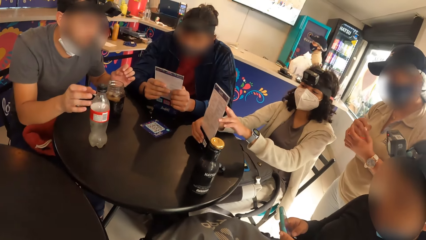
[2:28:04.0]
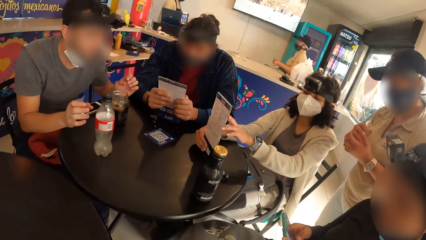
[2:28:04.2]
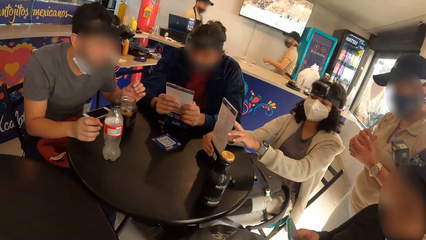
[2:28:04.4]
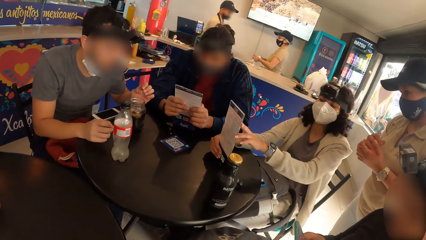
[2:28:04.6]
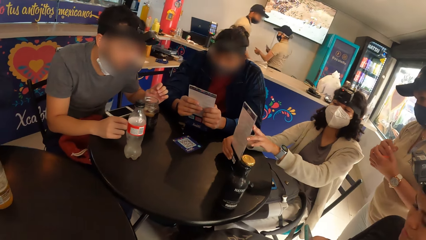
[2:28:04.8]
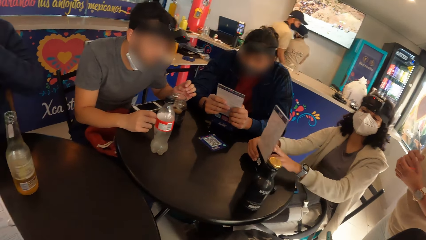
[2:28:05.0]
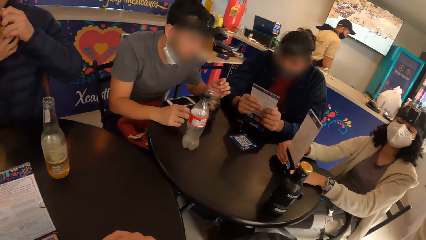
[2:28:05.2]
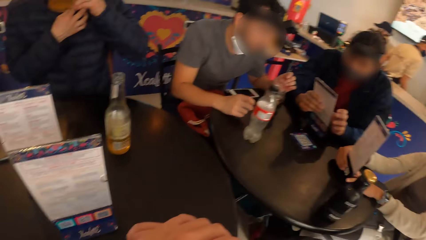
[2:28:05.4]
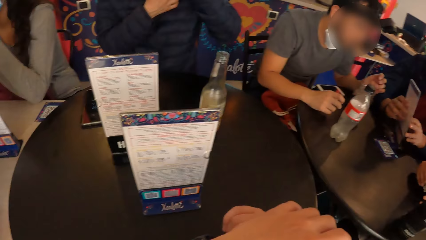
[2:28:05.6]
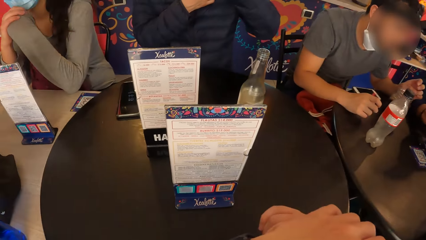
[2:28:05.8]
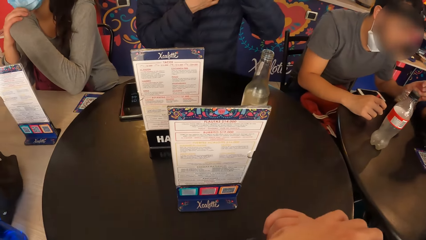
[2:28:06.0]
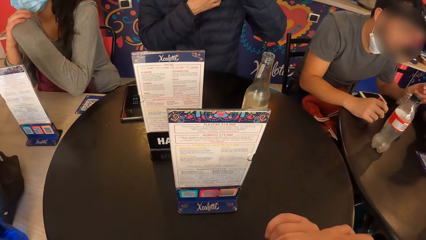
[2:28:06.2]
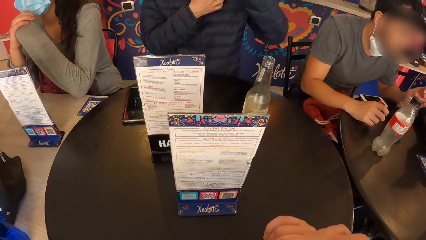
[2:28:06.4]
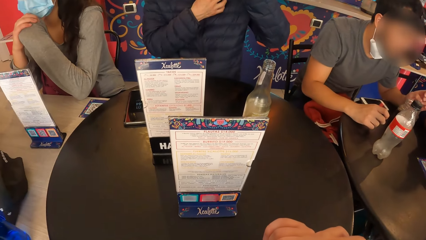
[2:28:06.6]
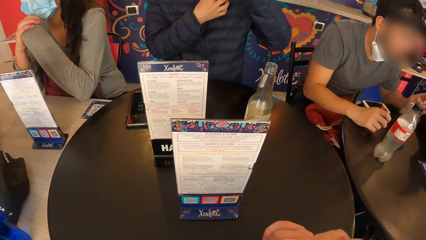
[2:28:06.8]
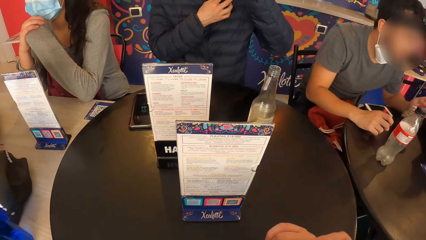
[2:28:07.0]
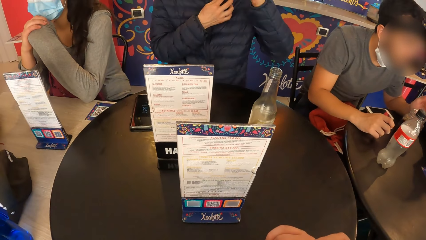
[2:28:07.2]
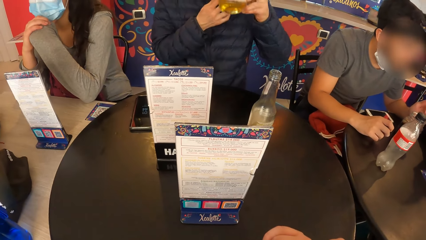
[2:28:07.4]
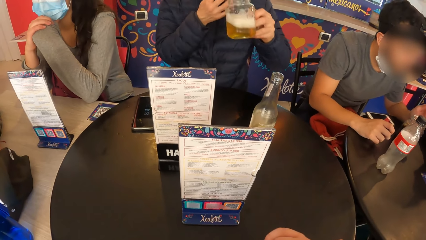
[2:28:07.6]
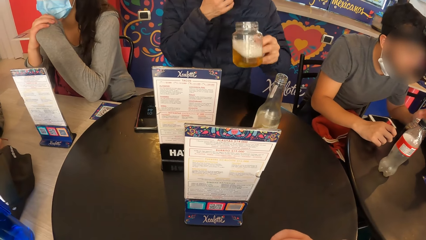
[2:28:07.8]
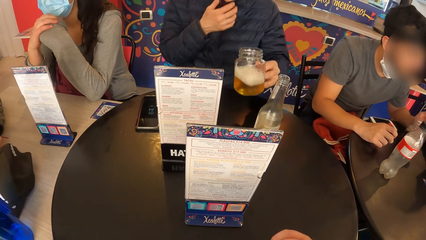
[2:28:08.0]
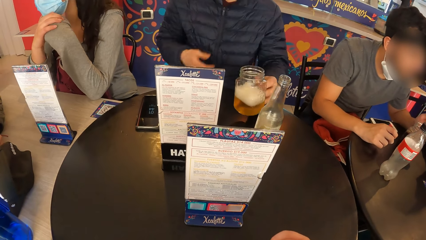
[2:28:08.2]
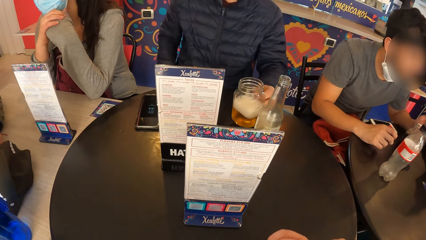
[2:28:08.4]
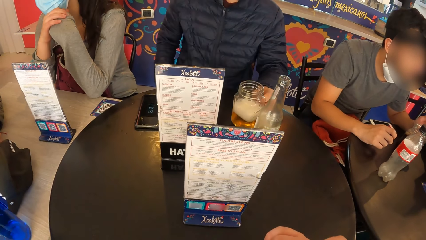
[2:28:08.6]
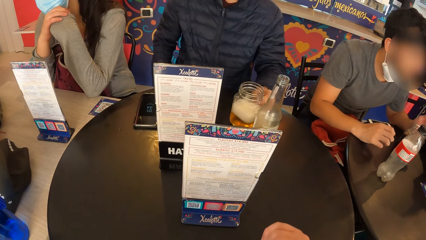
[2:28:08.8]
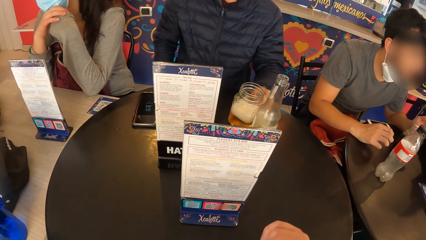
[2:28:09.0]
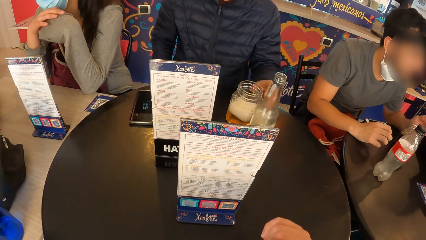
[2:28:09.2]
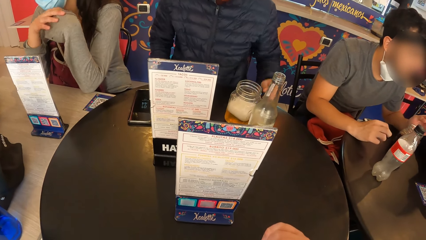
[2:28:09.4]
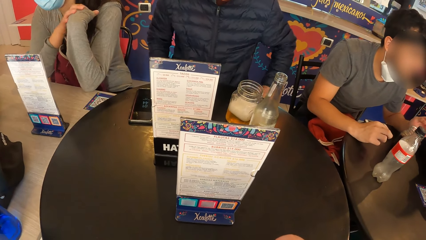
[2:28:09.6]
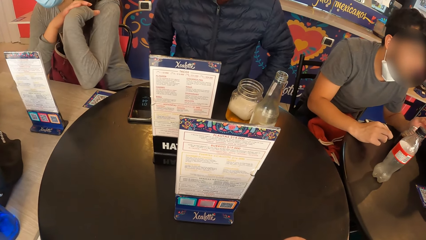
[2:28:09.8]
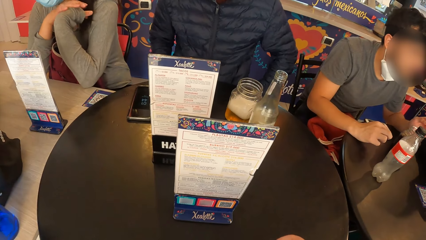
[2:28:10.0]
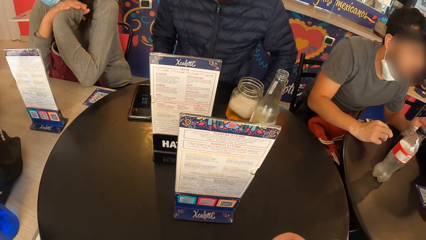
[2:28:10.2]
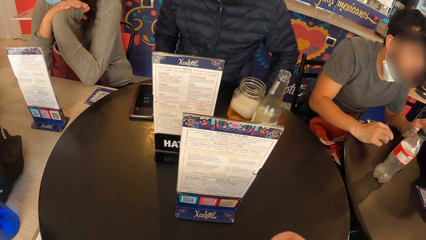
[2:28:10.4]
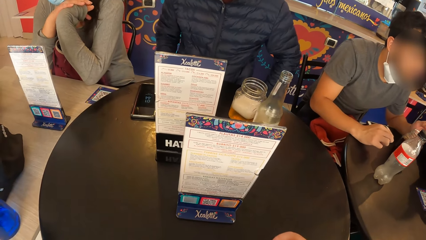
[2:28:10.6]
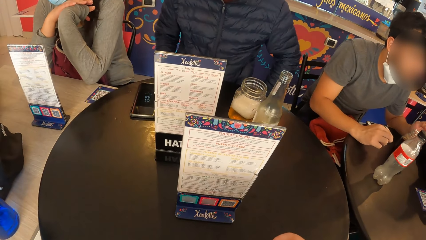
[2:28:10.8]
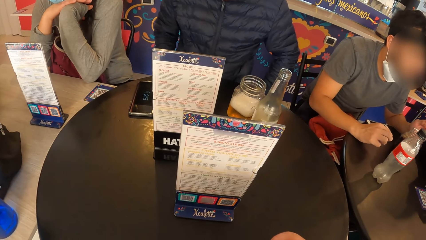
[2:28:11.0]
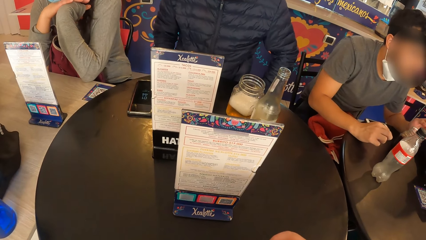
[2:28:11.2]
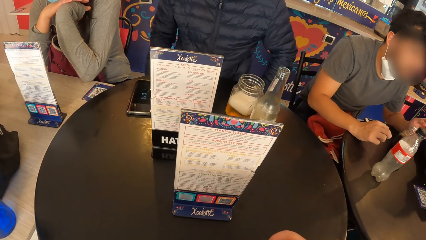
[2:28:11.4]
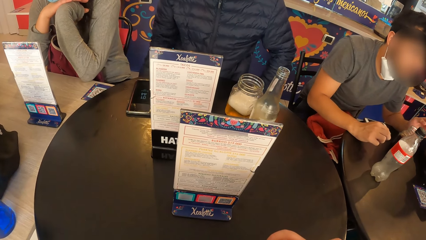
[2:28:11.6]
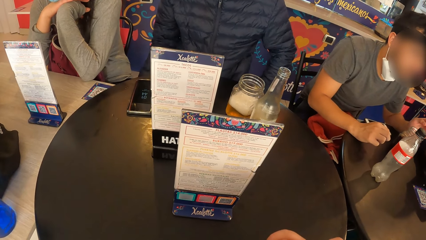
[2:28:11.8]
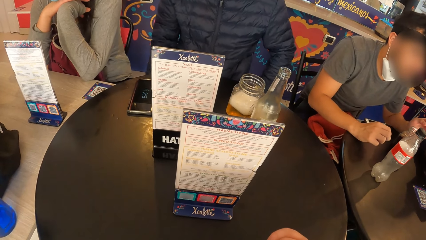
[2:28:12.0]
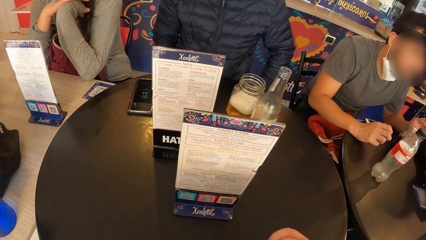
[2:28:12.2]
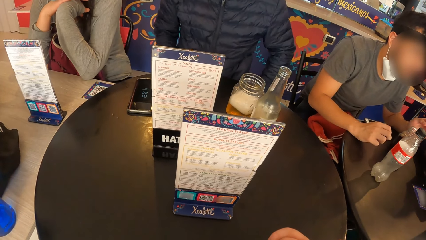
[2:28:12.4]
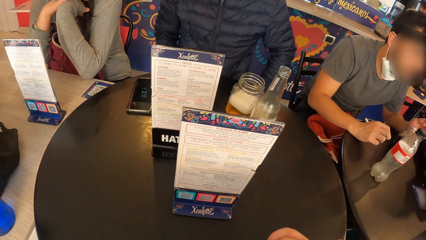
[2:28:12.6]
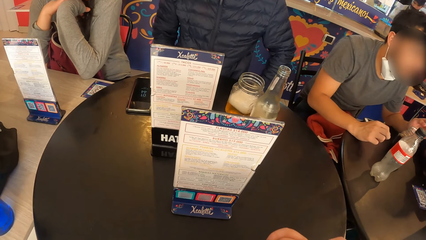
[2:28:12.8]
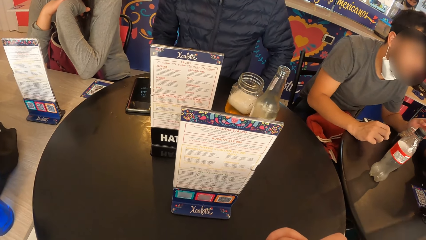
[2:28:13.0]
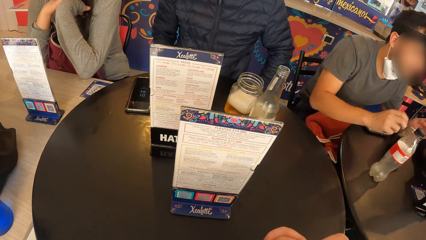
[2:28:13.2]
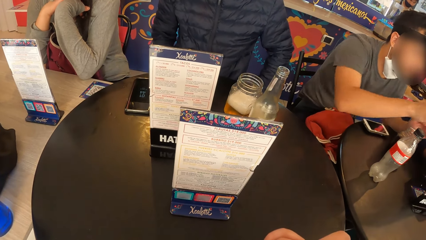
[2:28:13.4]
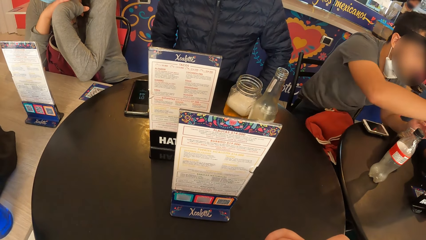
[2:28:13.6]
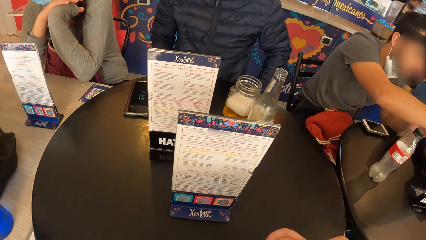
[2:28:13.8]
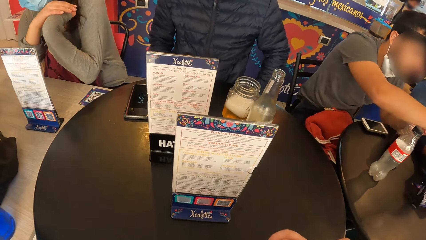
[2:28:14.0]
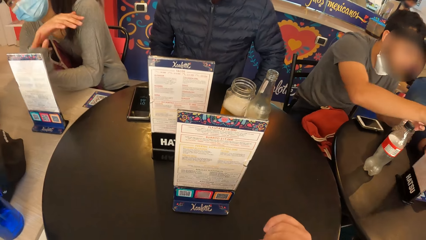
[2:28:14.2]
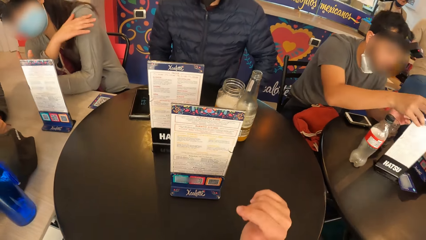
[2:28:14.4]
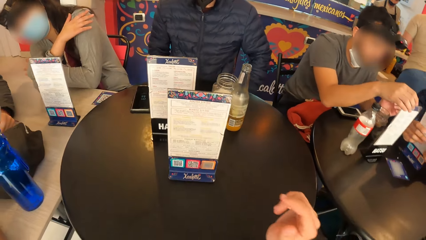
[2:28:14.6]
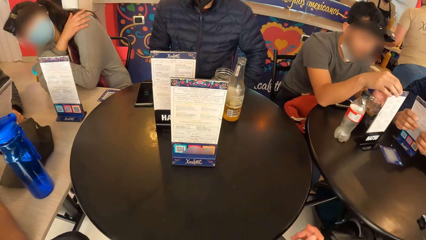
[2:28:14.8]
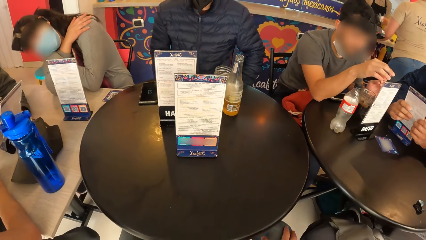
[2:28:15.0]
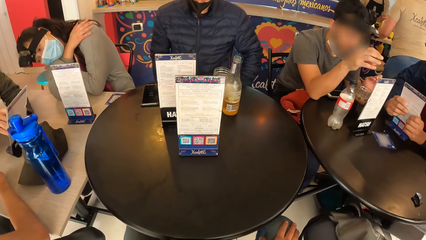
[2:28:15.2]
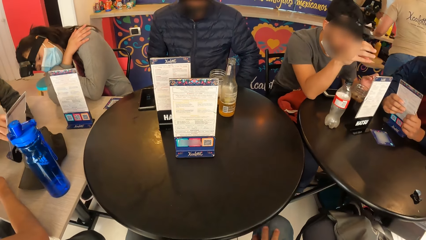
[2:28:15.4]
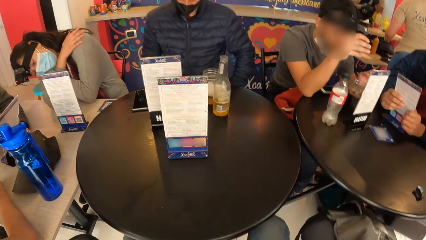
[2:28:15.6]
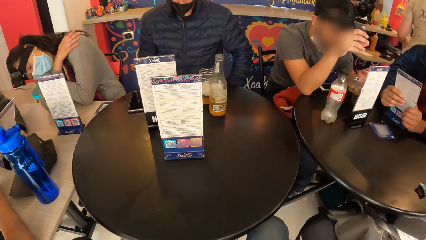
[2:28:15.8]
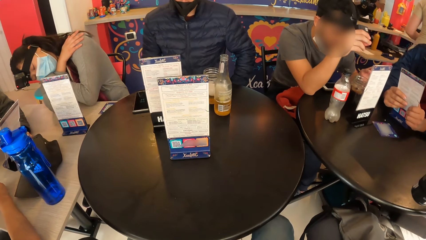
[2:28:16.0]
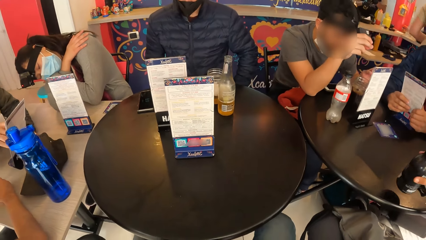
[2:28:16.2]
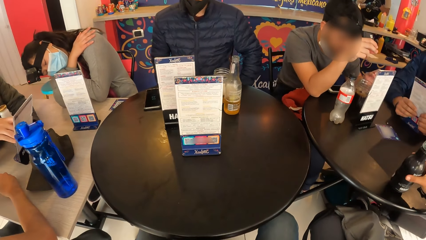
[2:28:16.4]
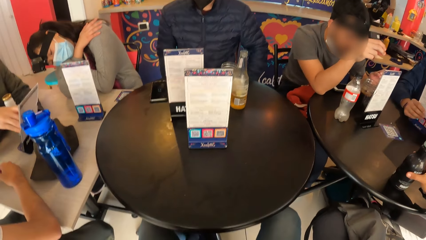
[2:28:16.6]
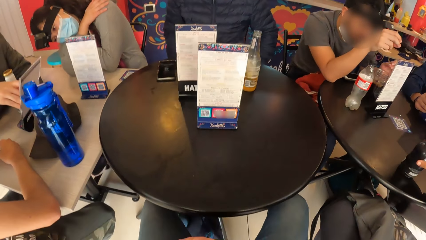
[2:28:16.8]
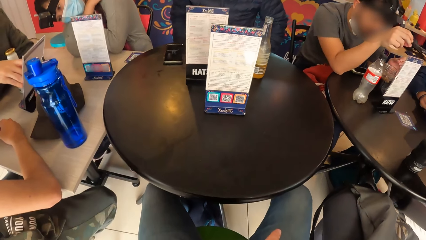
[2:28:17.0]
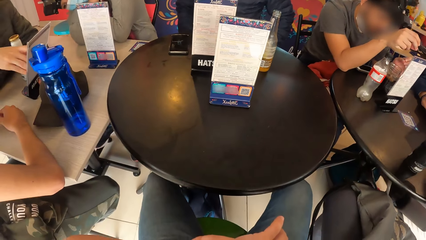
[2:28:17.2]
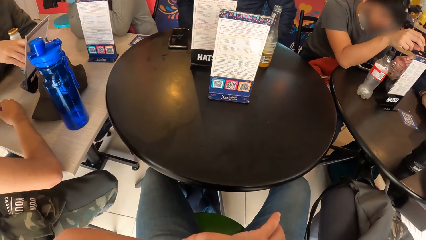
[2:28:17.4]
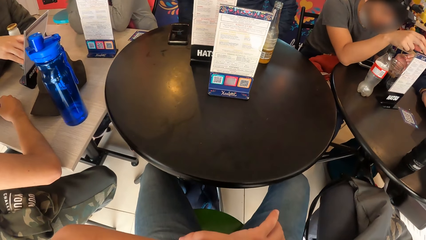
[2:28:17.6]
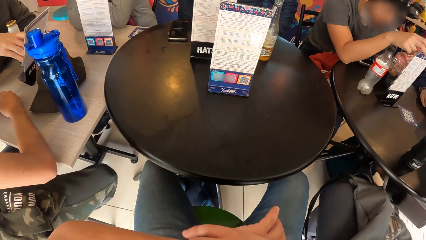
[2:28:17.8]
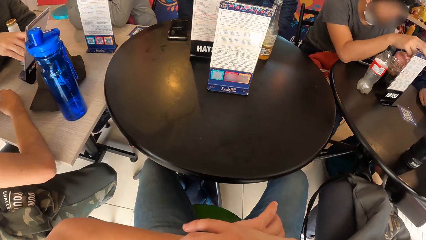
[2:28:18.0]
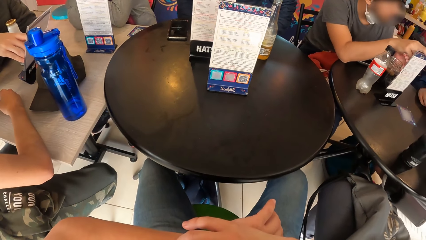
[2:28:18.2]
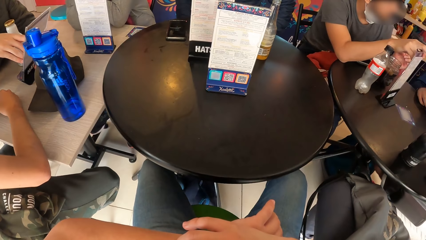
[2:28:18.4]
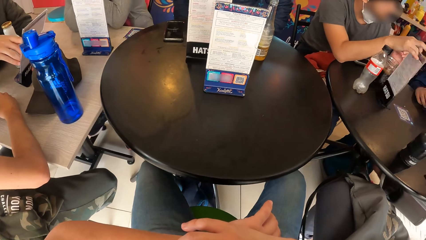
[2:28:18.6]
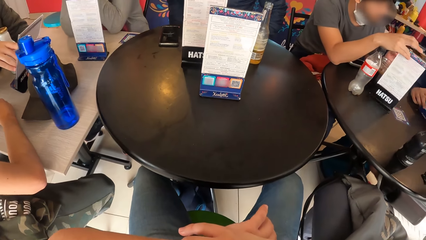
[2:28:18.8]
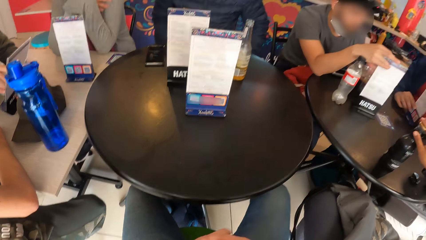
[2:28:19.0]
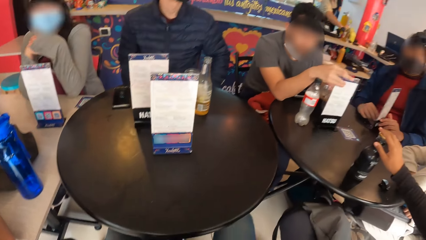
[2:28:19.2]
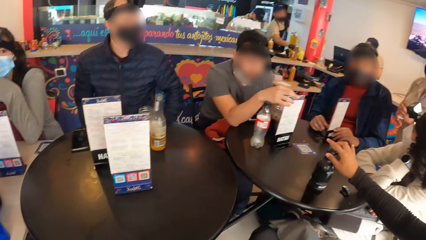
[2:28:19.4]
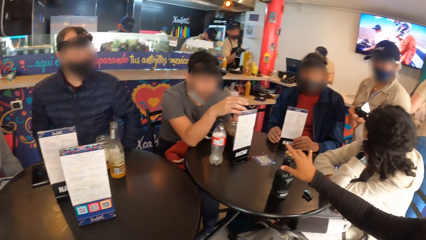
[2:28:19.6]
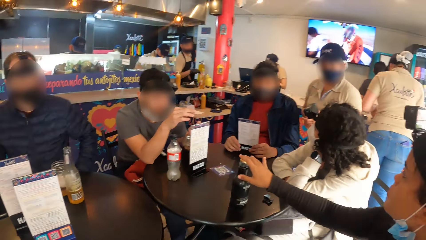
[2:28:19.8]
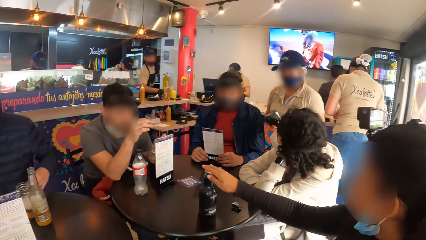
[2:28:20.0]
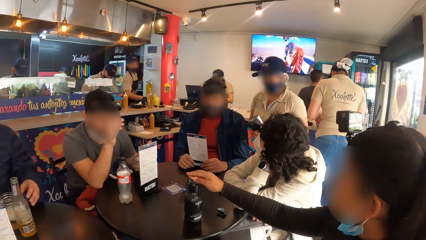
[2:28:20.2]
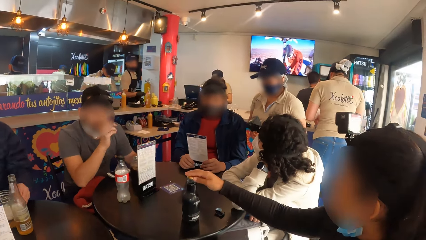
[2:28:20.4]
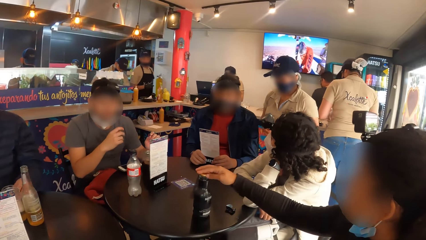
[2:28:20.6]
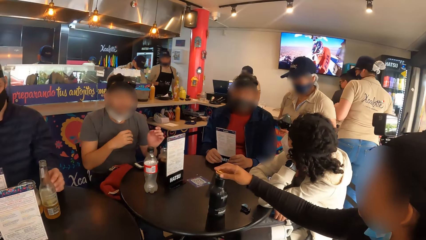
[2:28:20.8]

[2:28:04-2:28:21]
The man places the cup in his left hand on the table. Another man moves a table top menu with his right hand. The camera wearer holds his left wrist with his right hand. The woman closes the bottle on the table with her right hand. The first man moves the cup on the table with his left hand.
